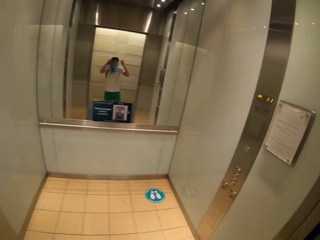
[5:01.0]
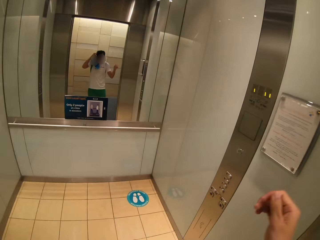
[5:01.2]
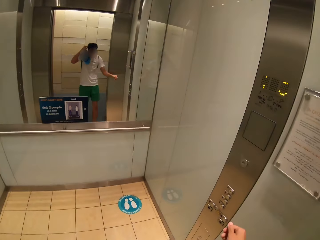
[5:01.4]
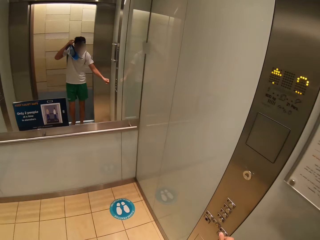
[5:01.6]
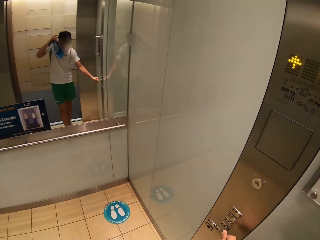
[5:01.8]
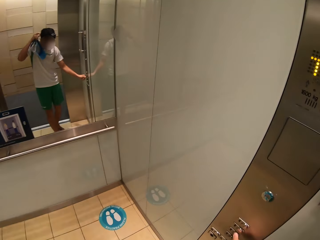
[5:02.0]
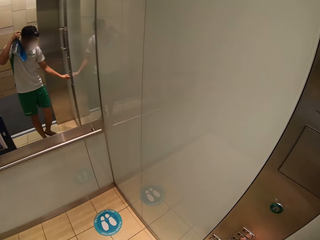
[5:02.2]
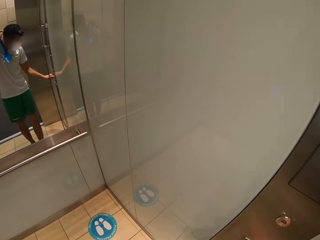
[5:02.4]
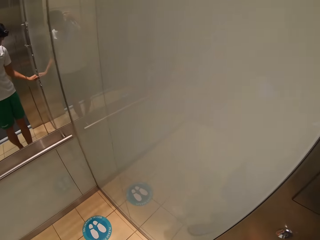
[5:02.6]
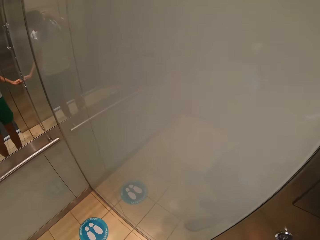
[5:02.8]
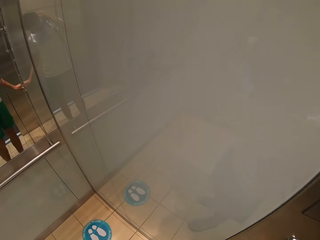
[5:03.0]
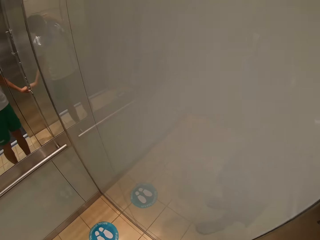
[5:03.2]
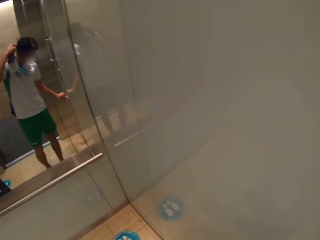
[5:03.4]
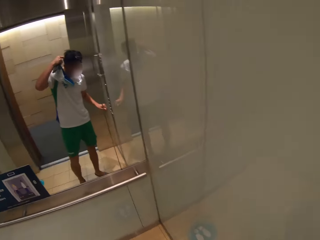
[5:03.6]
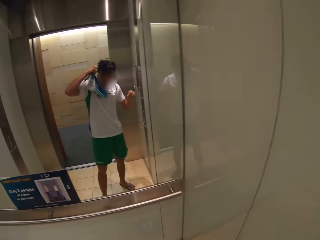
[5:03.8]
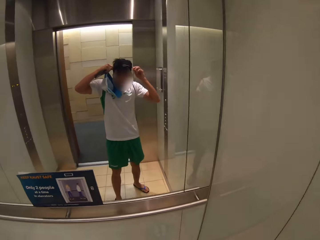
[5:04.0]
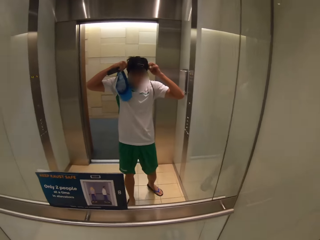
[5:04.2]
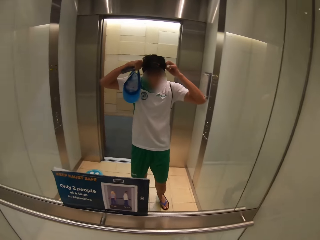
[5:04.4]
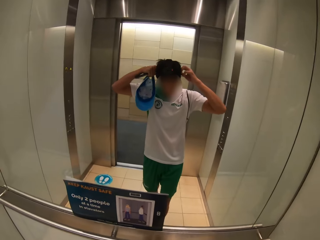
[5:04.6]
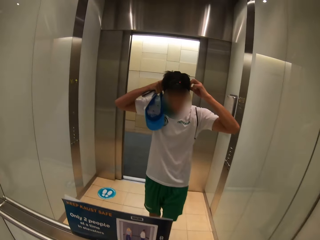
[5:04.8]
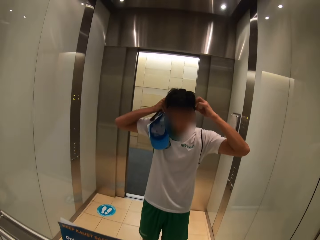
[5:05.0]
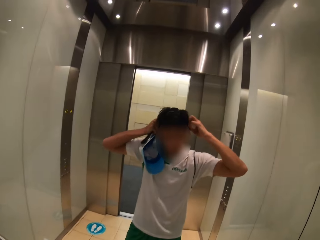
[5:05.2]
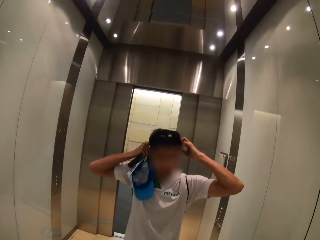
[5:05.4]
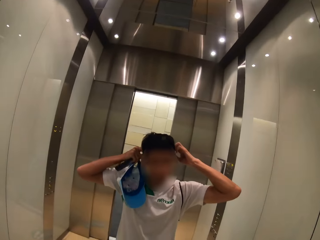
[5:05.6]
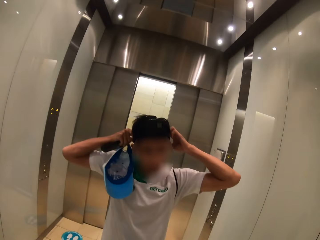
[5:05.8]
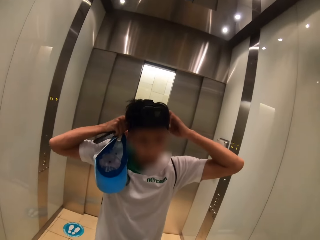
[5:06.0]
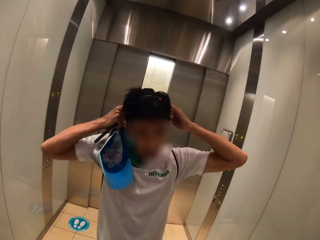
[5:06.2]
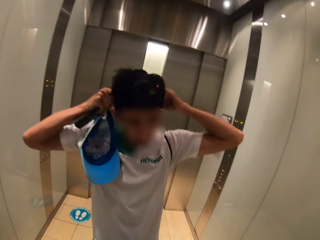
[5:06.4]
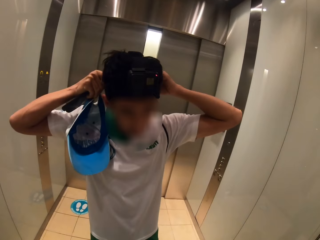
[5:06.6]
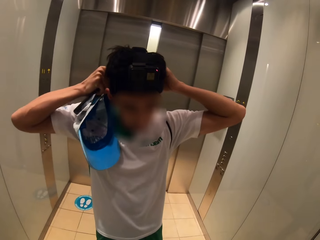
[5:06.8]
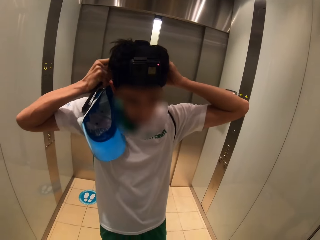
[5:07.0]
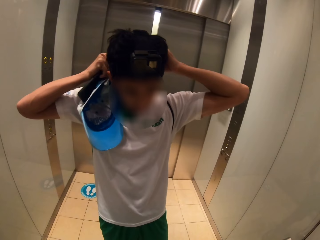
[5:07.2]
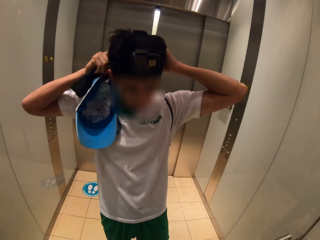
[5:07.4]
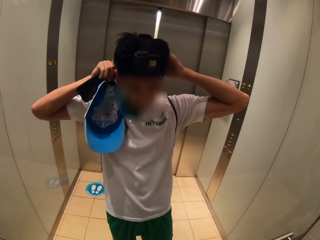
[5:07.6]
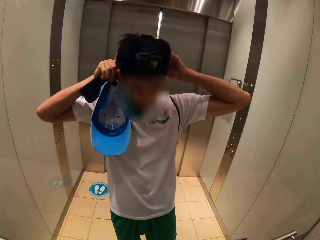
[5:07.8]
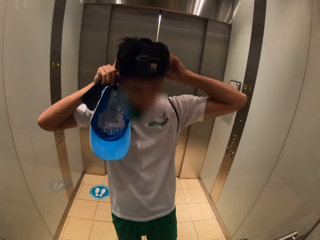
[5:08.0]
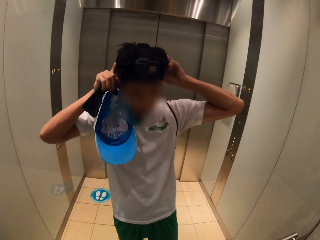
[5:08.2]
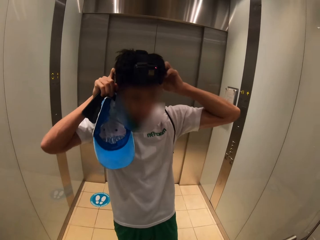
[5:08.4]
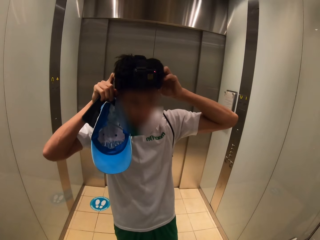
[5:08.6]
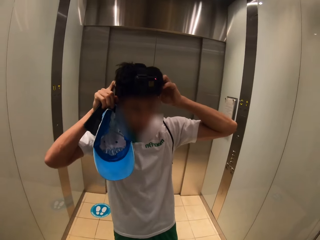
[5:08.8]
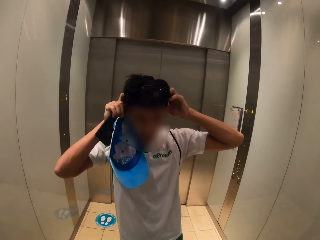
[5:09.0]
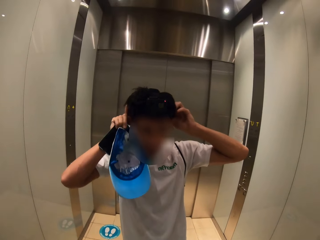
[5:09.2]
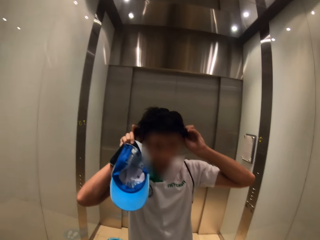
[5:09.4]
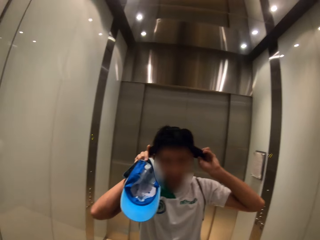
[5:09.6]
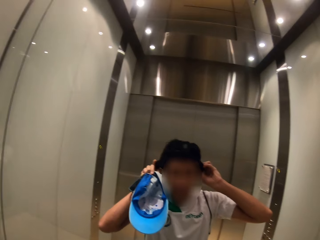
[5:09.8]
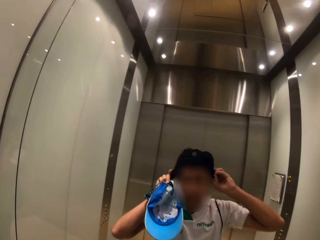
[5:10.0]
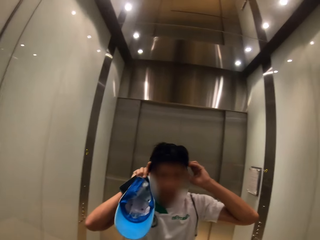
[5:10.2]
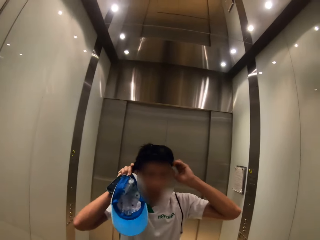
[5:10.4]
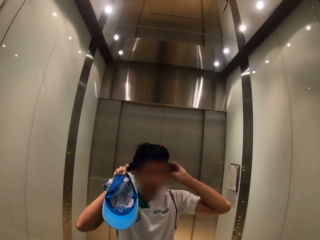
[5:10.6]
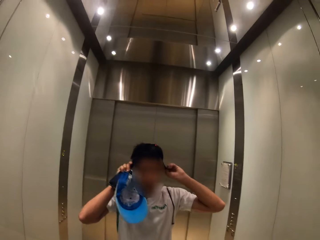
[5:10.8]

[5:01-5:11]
The camera wearer enters the elevator. They press the elevator button. They look at the mirror. They tilt the camera.

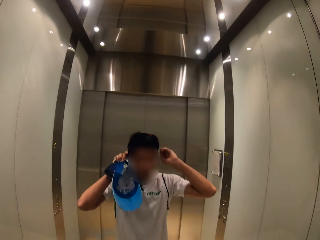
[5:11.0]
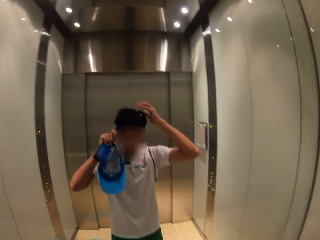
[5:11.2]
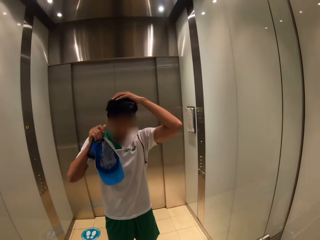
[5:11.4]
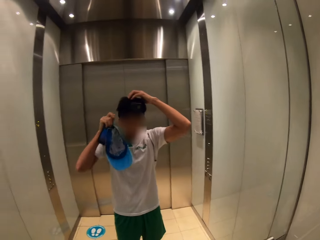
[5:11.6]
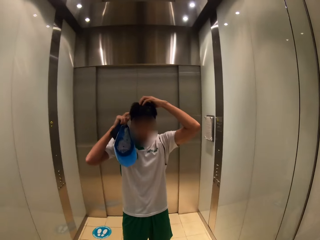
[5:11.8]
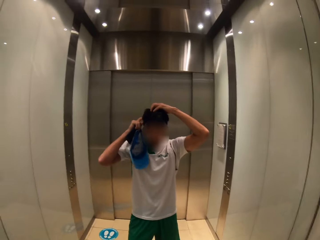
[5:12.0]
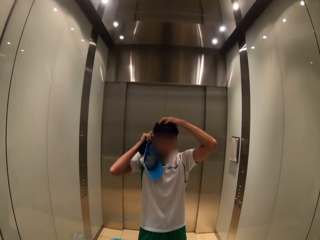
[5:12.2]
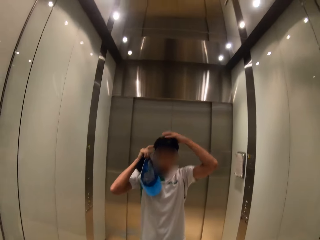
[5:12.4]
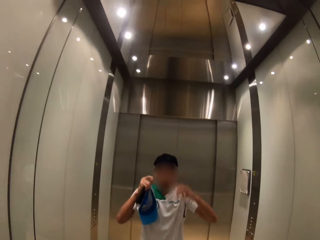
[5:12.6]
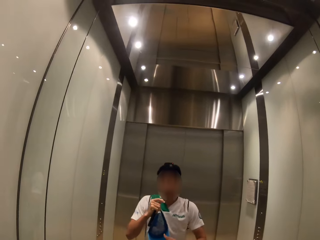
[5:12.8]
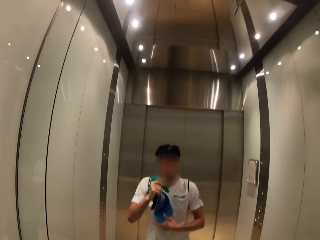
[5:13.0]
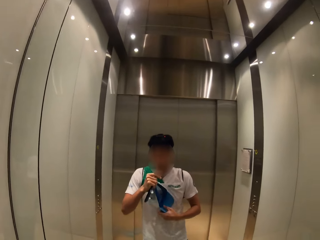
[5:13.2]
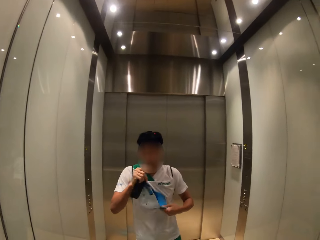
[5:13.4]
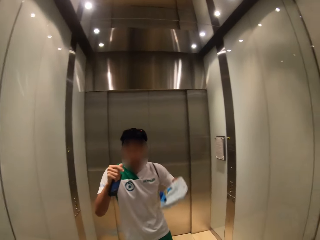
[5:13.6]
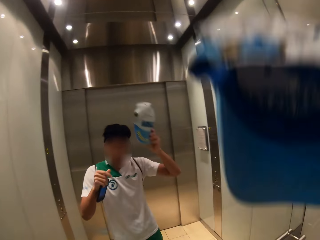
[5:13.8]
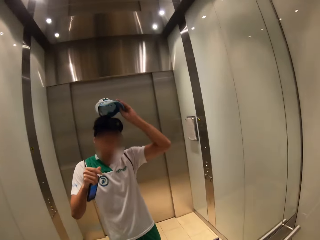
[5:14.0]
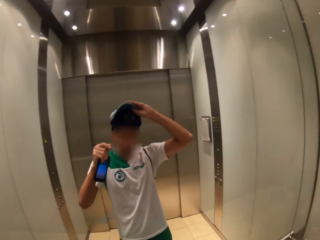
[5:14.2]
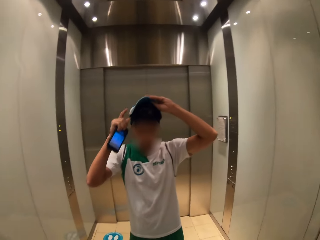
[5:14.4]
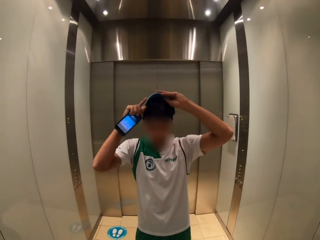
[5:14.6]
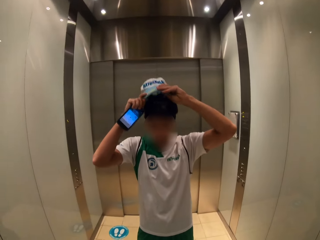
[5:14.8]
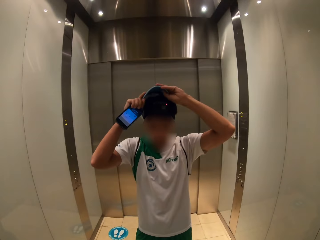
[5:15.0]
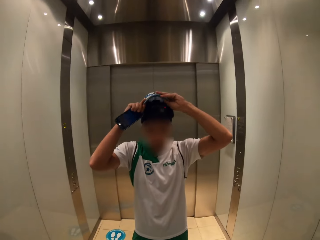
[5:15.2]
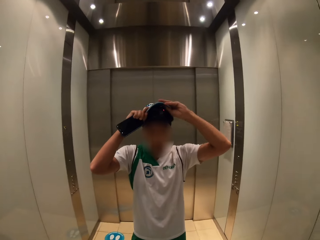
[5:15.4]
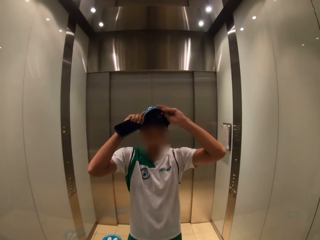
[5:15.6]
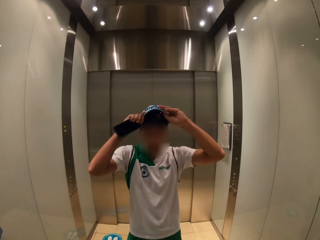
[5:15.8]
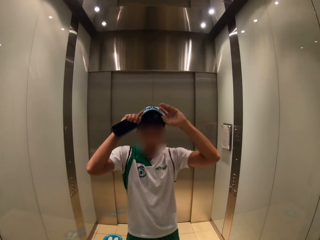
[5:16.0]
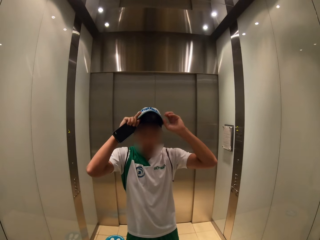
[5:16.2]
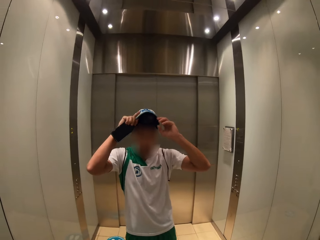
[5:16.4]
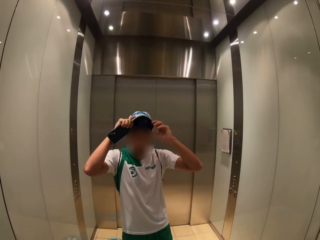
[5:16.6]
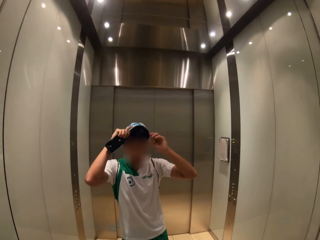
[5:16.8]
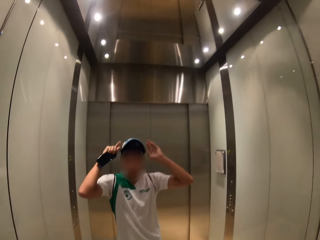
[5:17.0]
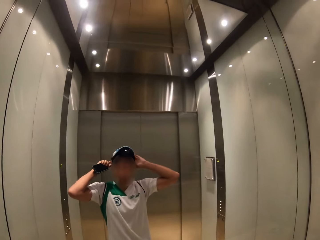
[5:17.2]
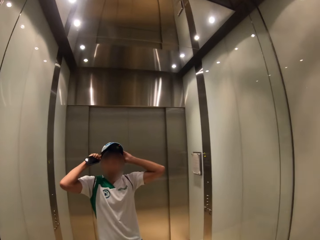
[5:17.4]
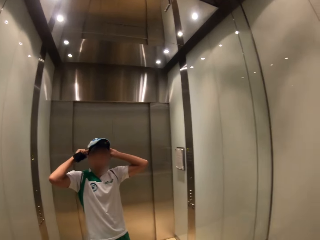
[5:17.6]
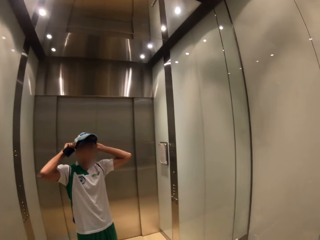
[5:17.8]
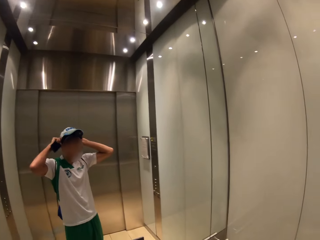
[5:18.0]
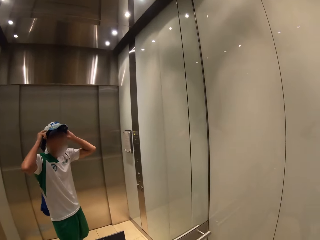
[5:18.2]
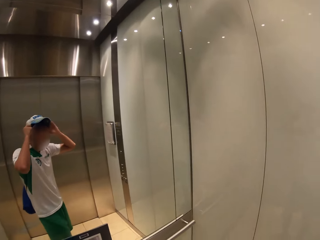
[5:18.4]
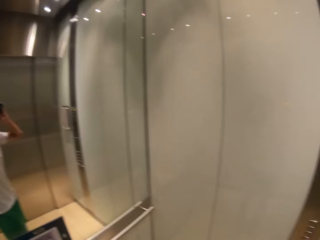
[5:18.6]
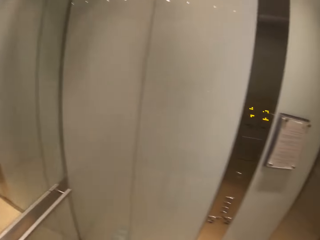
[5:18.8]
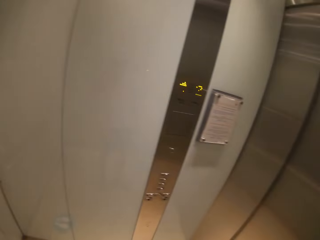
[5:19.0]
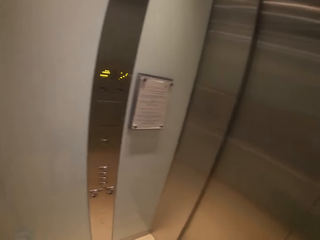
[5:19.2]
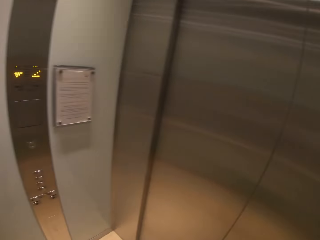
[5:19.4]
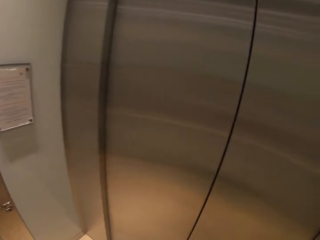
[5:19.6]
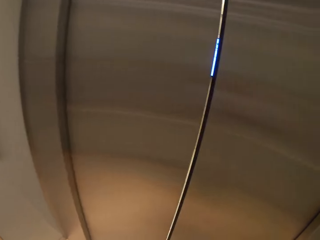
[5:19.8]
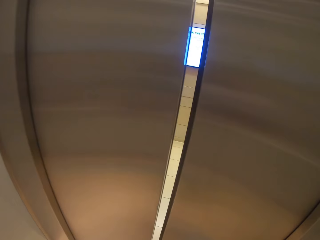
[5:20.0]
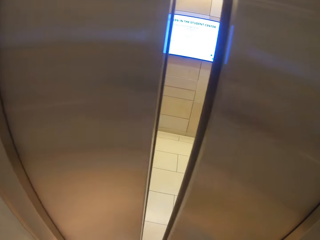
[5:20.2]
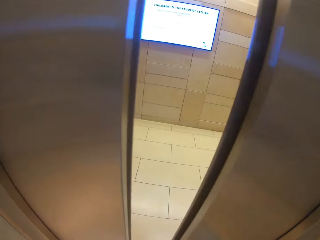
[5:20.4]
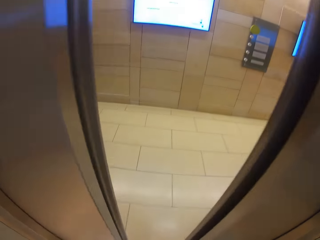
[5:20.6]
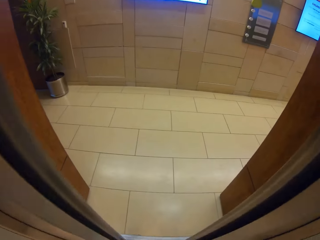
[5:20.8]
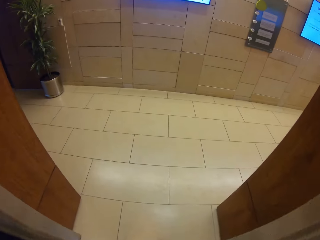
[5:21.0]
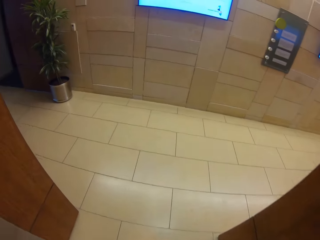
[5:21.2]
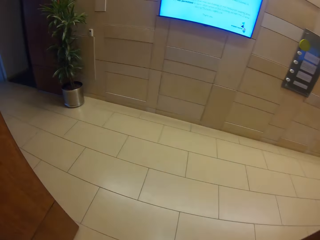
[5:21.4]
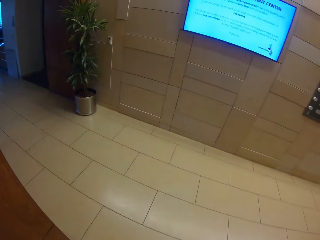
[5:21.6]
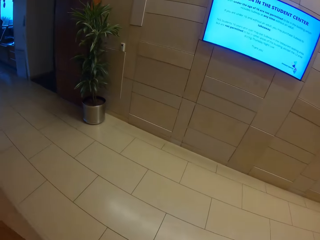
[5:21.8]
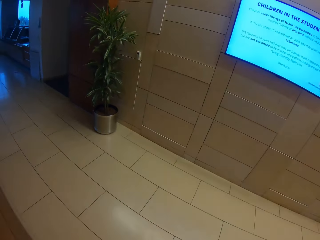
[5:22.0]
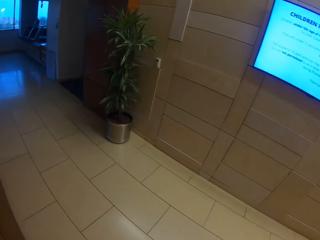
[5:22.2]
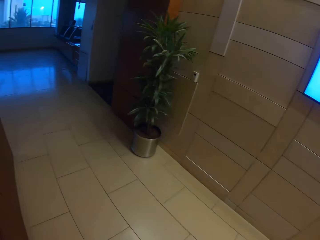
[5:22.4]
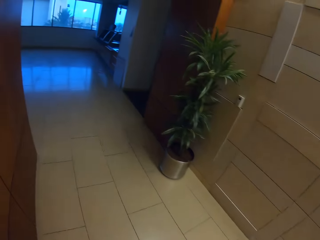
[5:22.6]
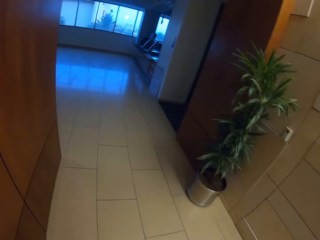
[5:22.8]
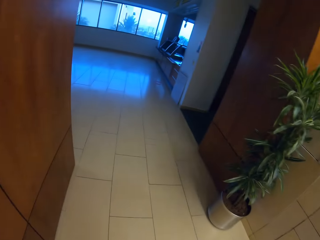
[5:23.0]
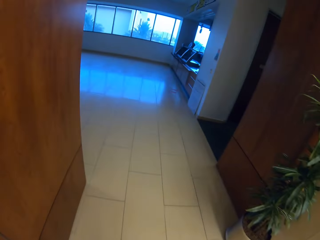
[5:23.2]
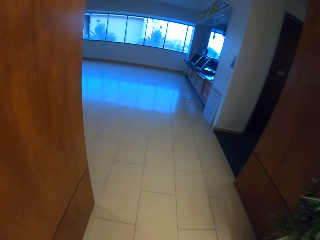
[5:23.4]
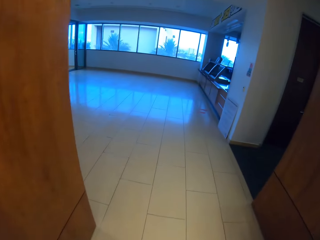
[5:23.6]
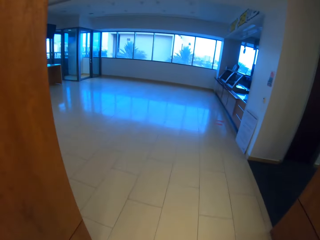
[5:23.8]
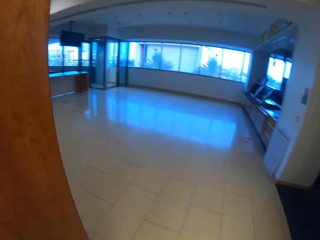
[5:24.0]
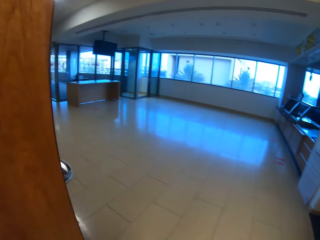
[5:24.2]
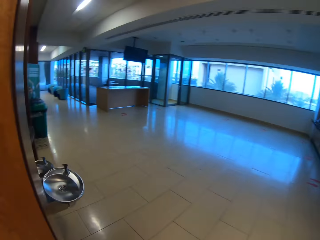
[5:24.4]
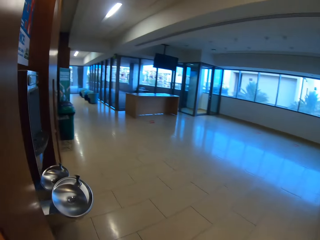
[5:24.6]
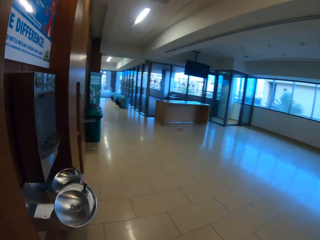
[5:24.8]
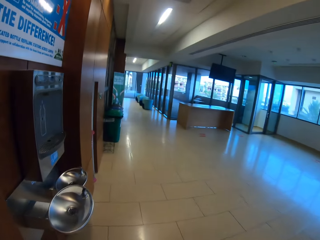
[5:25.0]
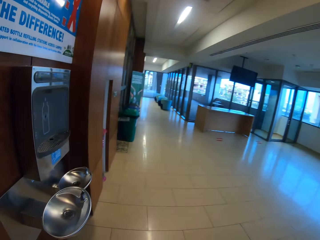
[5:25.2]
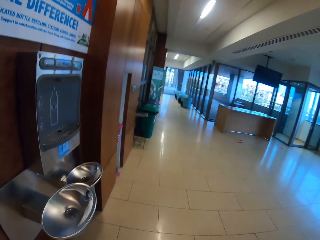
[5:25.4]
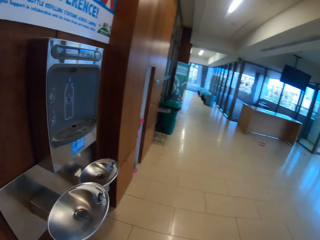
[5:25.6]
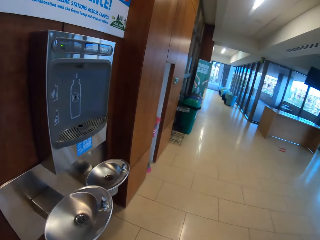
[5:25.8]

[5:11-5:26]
The camera wearer picks up the hat from the left hand. They wear the hat. They look around. They open the elevator, walk out of the elevator, and walk around. They walk along the building.
